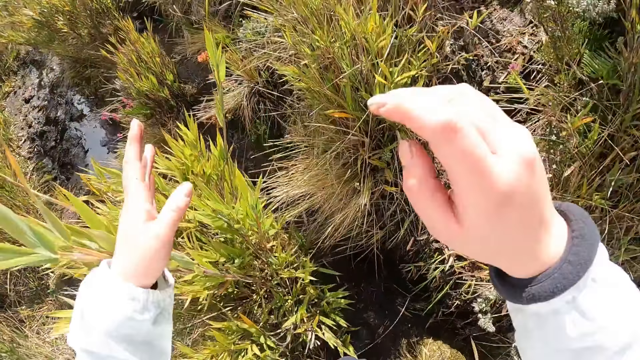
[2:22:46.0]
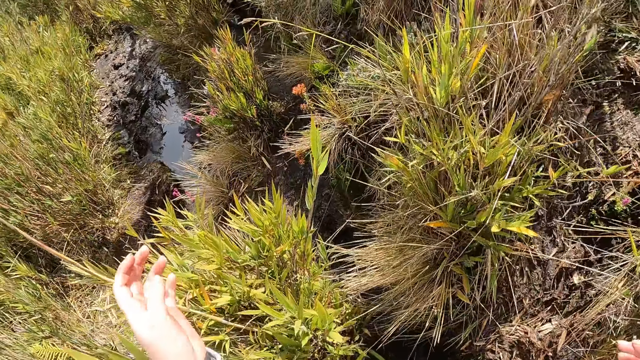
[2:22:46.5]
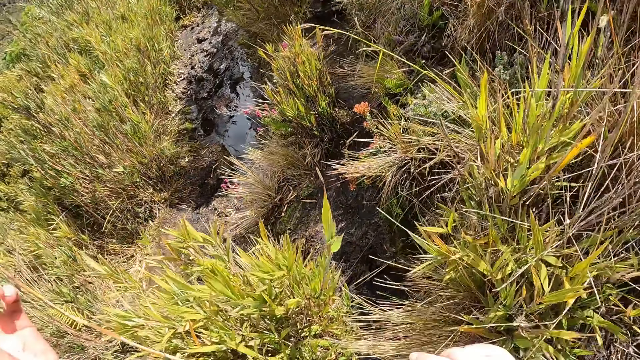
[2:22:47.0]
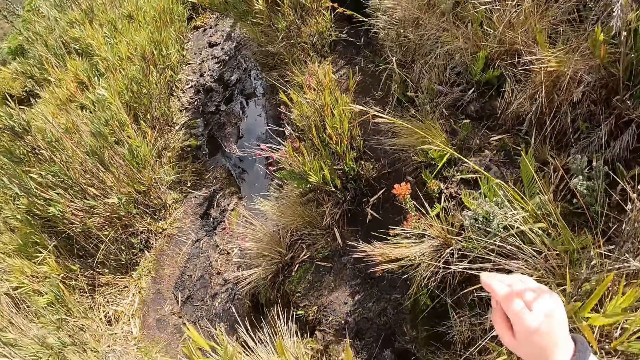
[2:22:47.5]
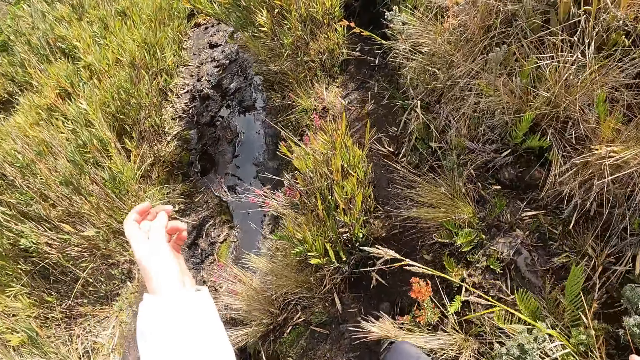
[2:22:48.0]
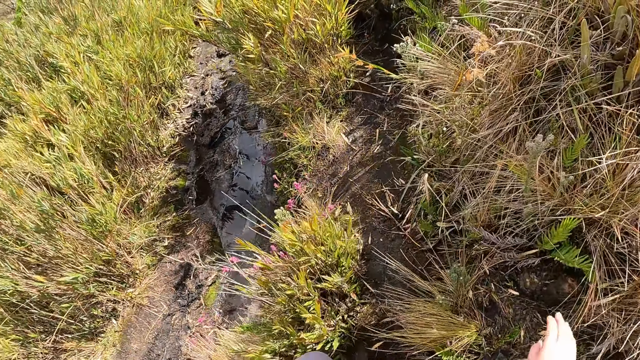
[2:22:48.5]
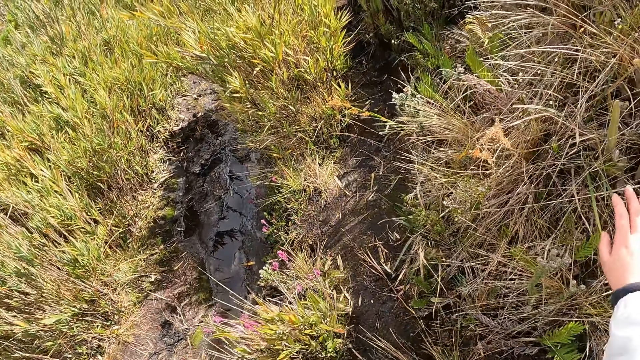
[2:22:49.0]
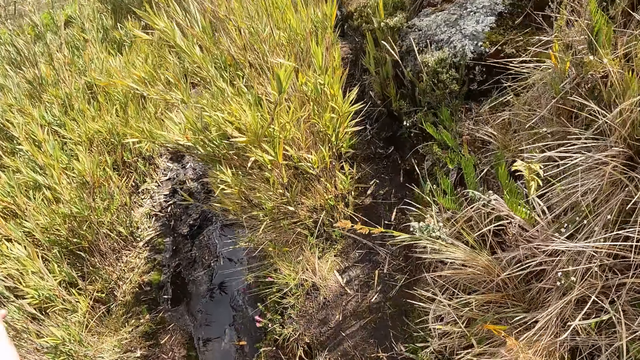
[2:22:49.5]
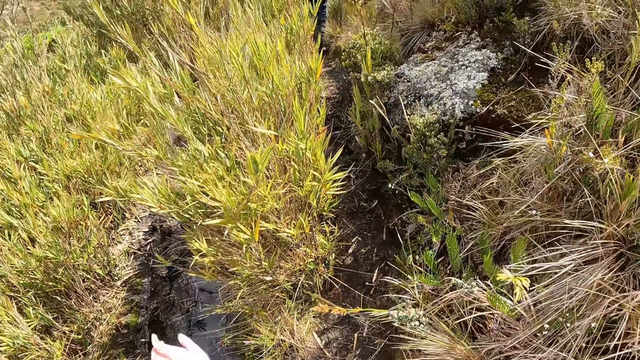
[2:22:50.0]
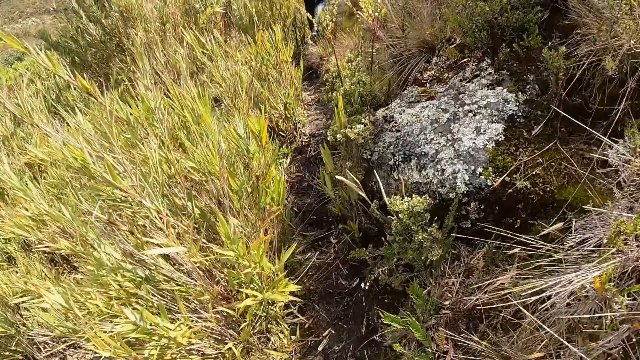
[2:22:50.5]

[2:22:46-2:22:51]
The camera wearer walks down the steep hill.

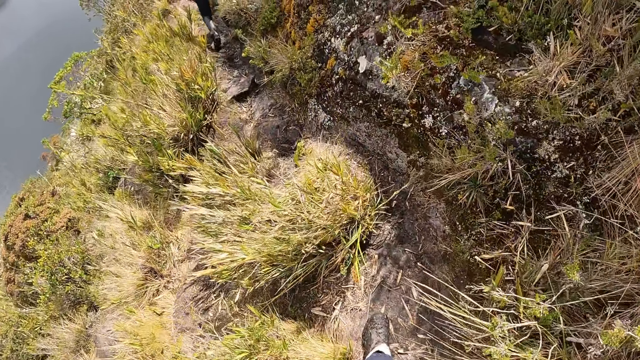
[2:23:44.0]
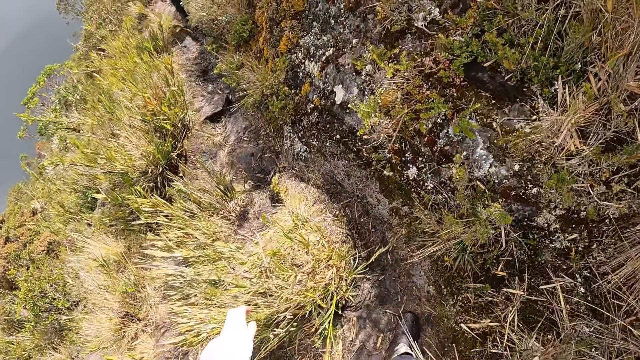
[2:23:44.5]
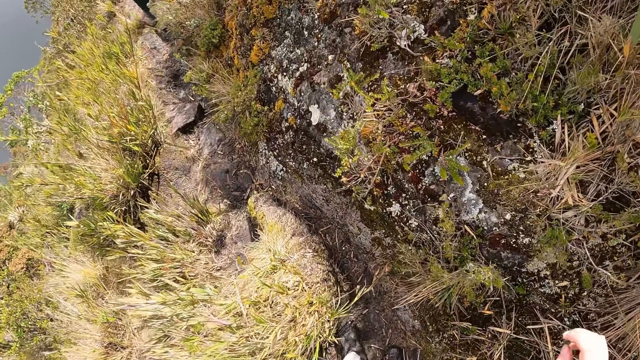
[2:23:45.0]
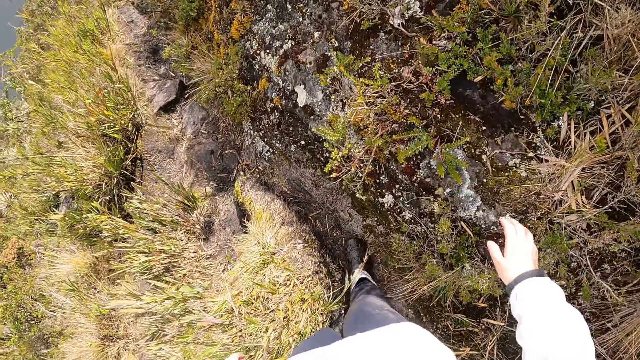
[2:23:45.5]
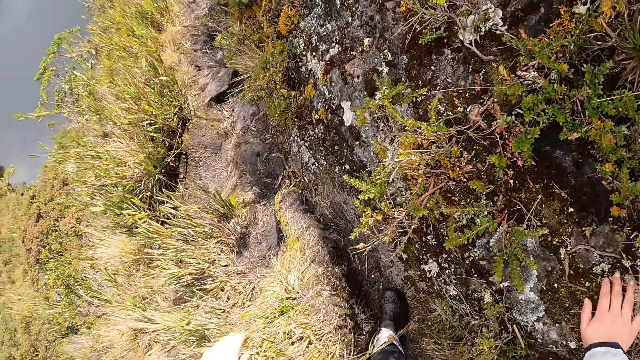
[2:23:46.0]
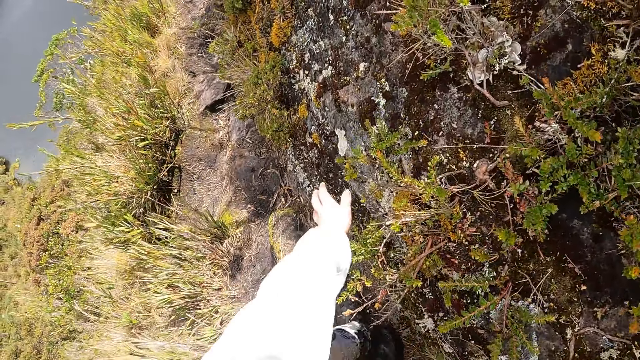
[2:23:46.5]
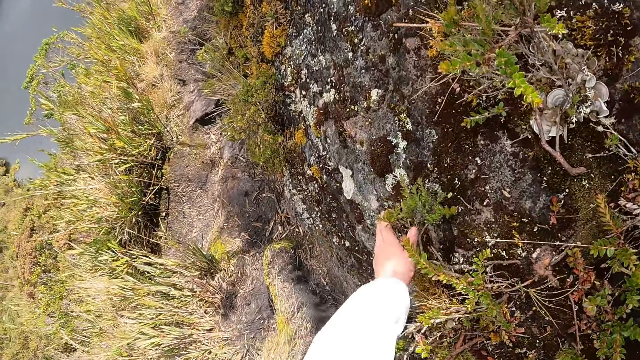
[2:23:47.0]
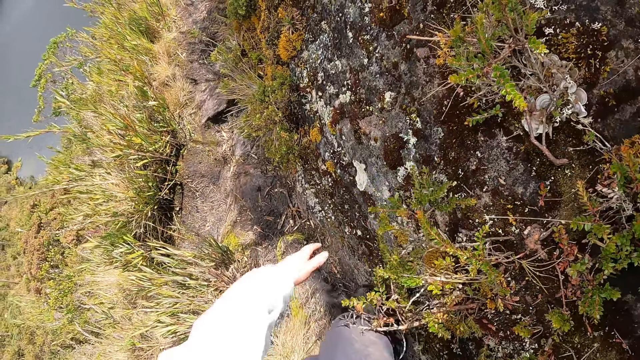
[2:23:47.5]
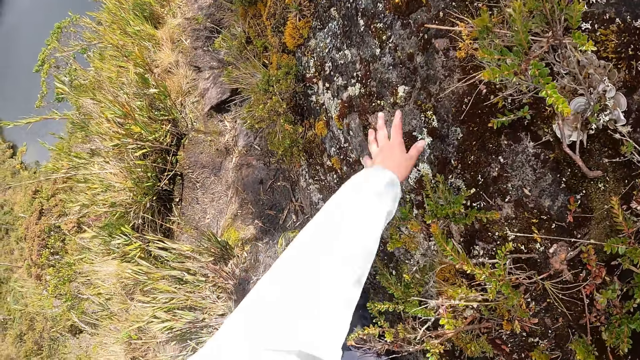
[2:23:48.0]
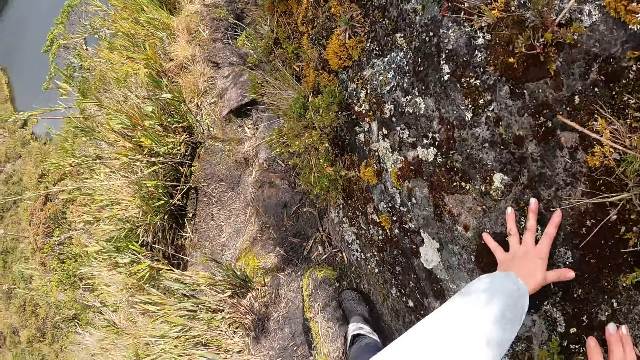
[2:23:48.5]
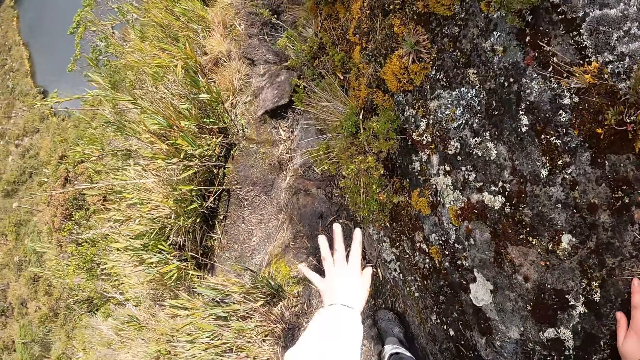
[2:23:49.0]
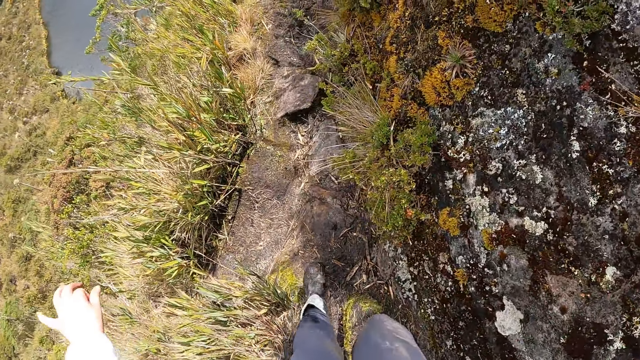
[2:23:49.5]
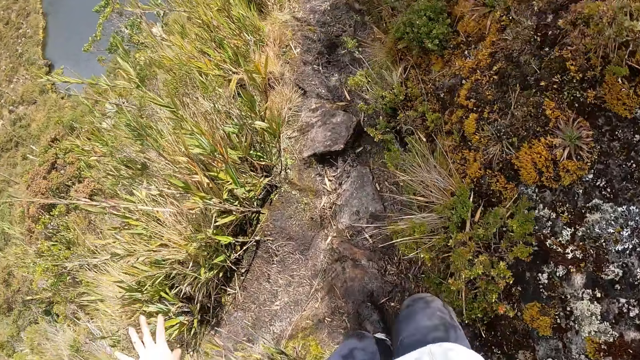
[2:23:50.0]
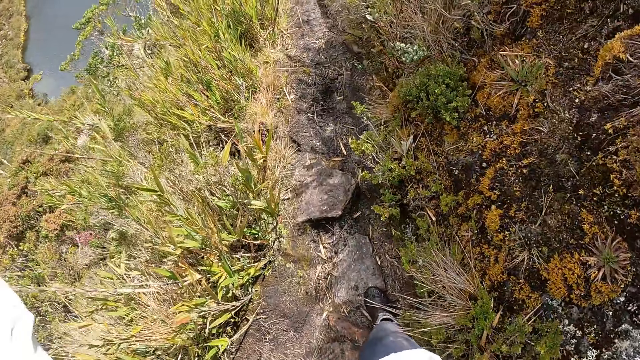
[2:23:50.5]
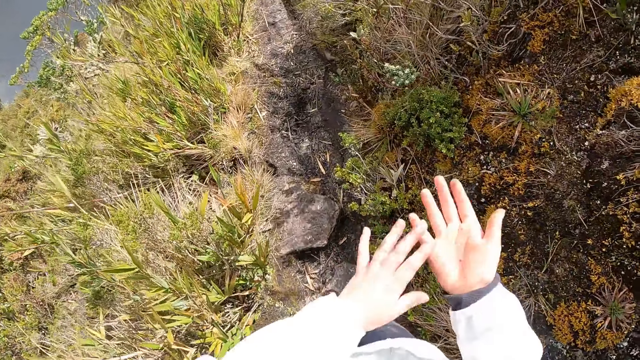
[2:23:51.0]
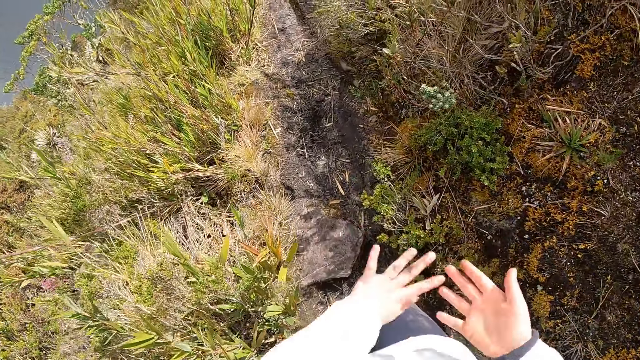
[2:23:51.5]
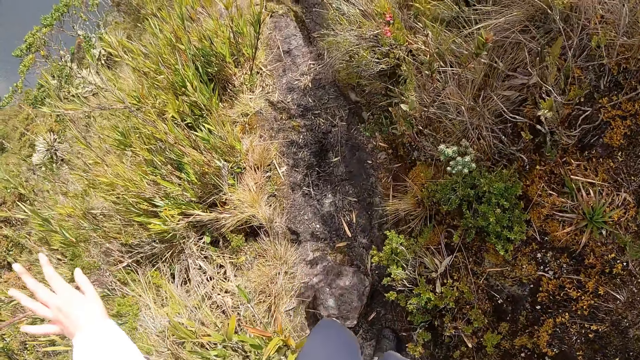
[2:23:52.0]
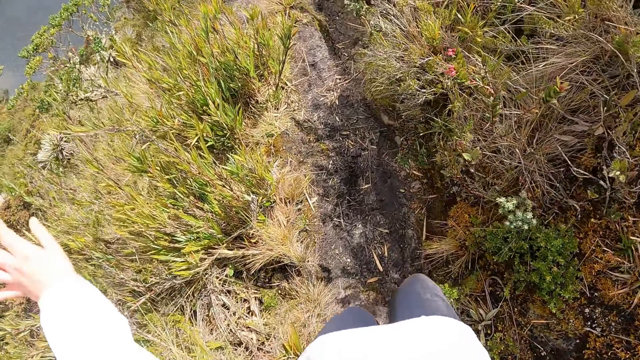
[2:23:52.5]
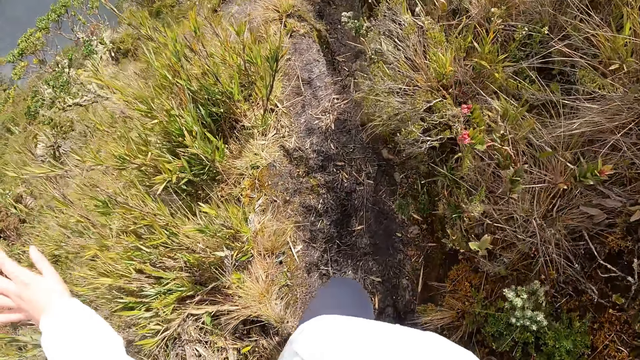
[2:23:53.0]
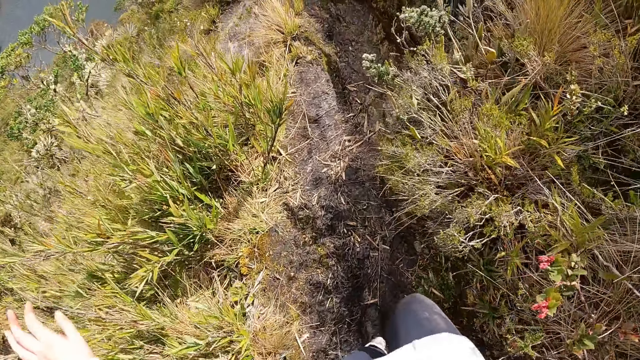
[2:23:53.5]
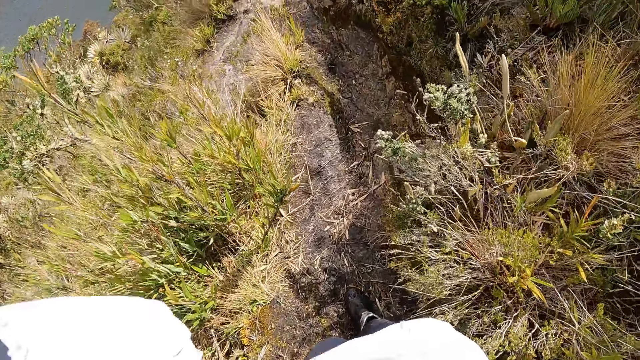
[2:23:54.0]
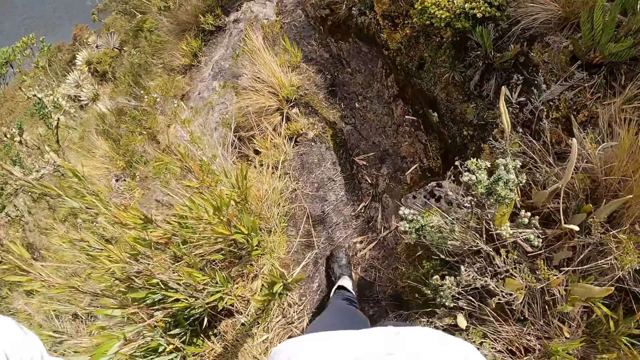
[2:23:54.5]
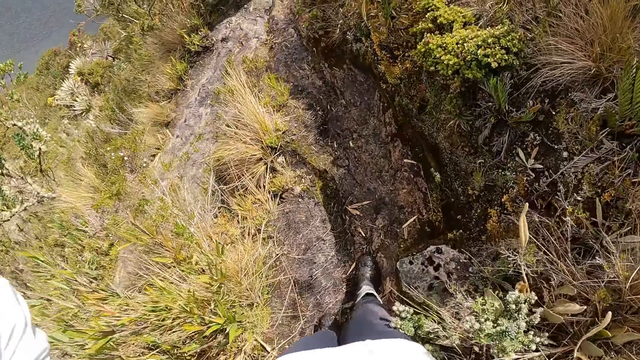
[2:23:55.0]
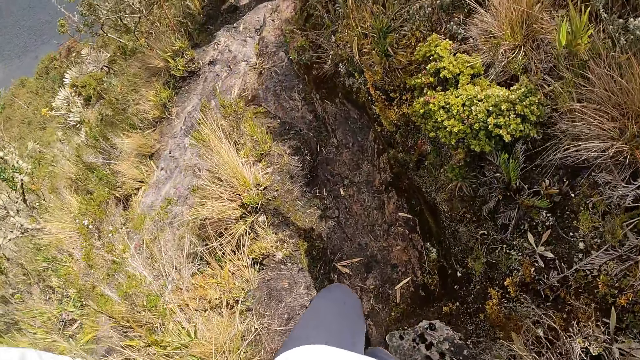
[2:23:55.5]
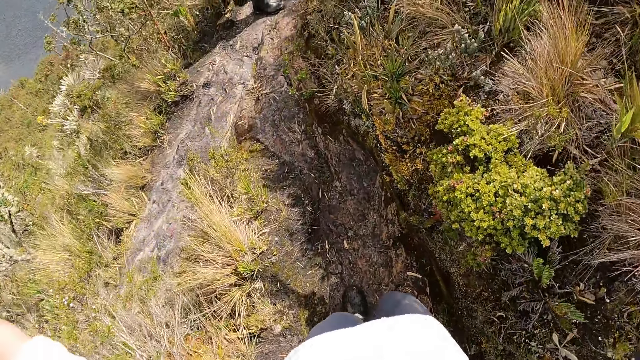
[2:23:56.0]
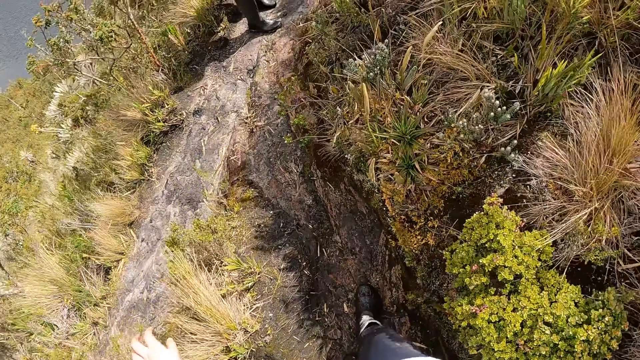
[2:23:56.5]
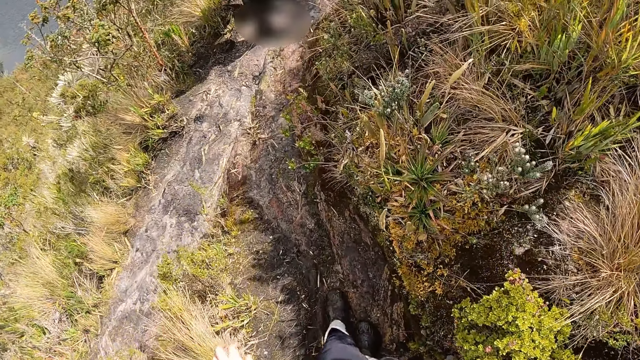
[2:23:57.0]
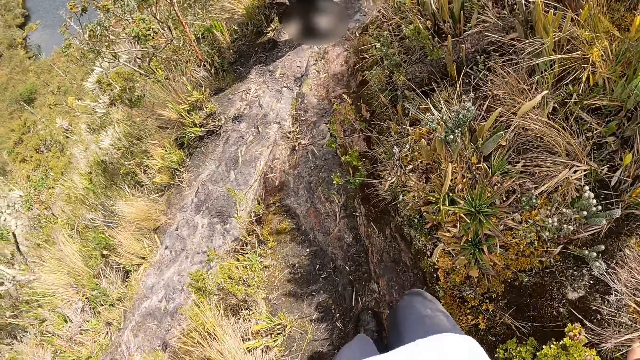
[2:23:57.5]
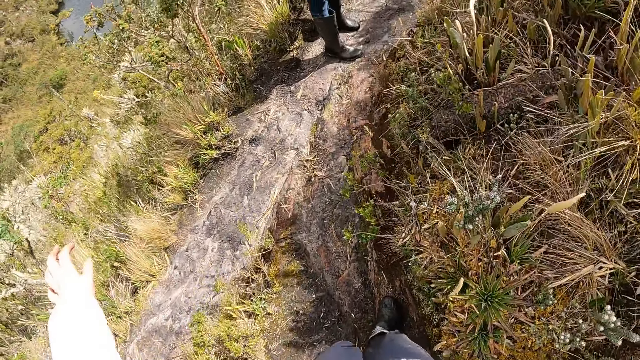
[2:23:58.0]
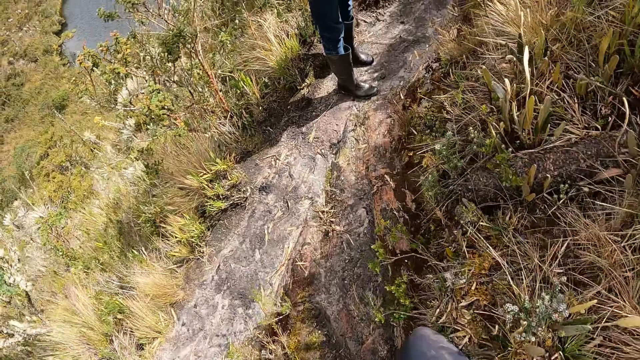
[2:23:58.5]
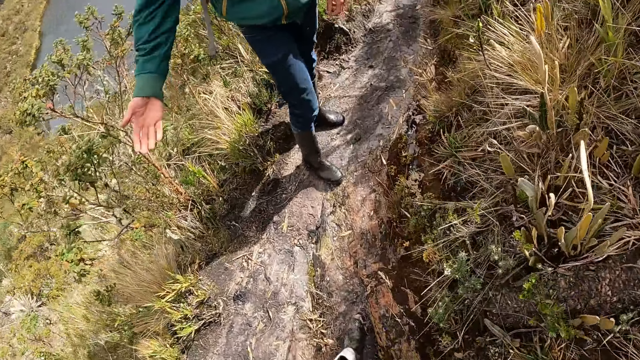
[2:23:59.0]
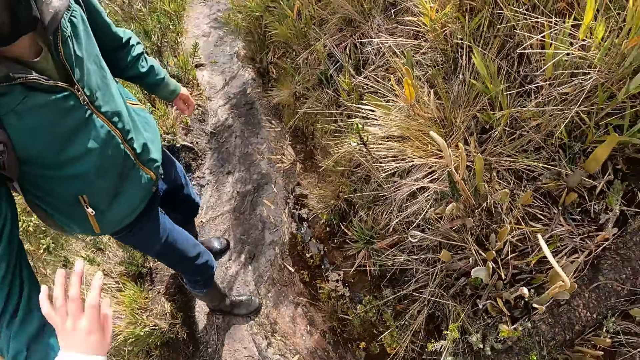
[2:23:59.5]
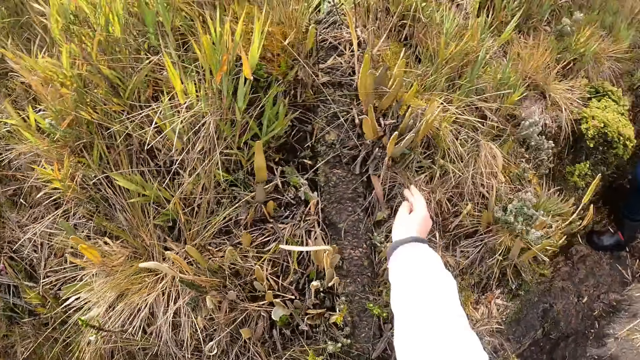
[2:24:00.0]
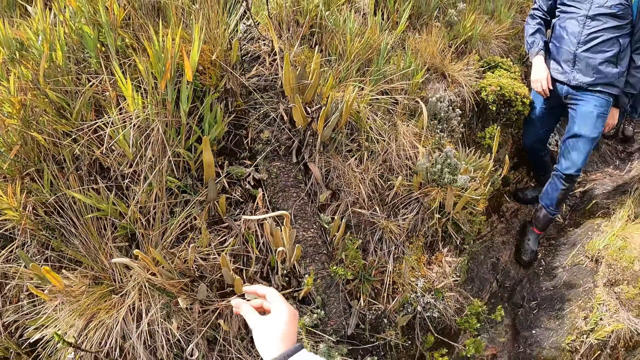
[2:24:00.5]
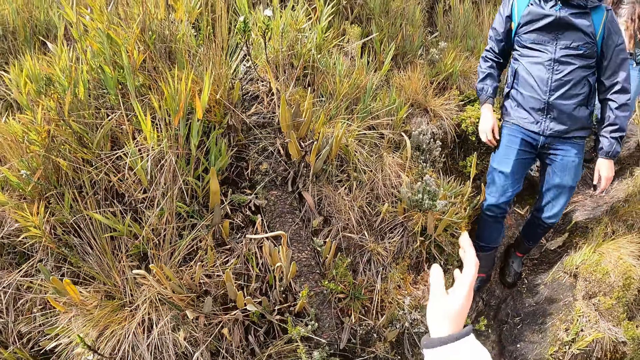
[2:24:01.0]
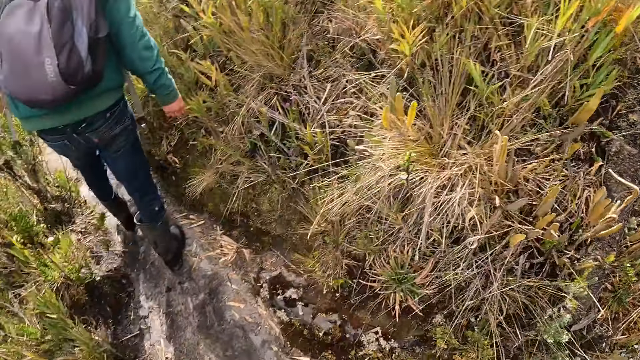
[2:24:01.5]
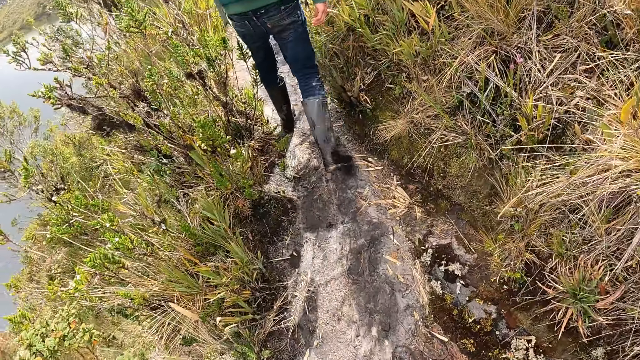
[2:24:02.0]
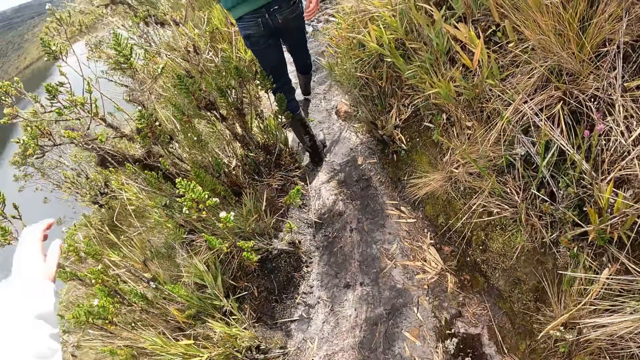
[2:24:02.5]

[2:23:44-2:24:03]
The camera wearer touches a rock with her right hand. She touches the rock with her left hand. She touches the rock with her right hand. She rubs her hands together. A man touches the camera wearer with his right hand. The camera wearer interacts with another man.
